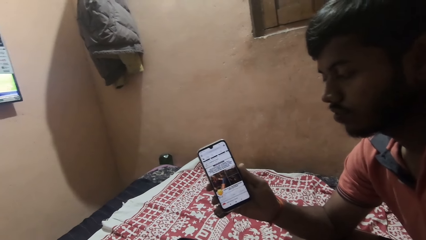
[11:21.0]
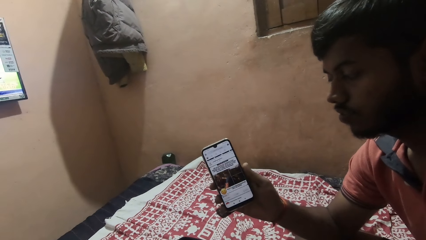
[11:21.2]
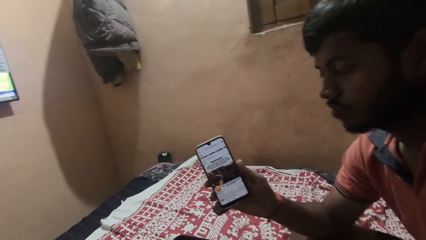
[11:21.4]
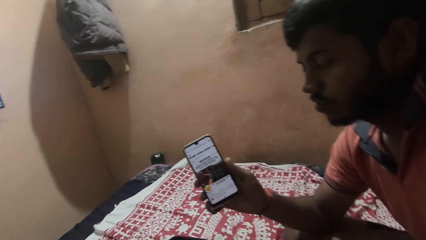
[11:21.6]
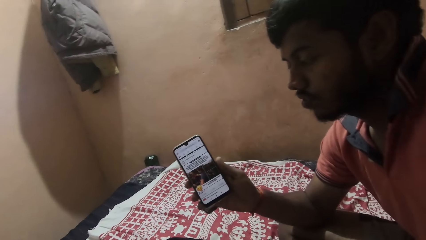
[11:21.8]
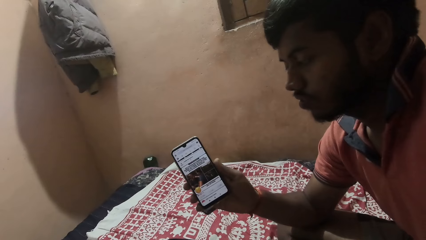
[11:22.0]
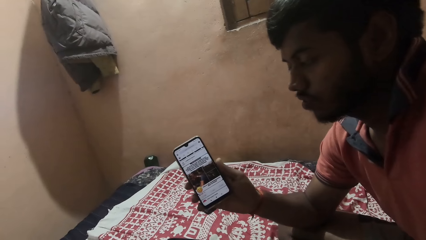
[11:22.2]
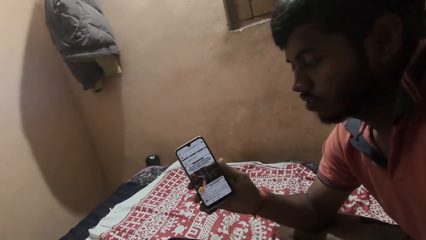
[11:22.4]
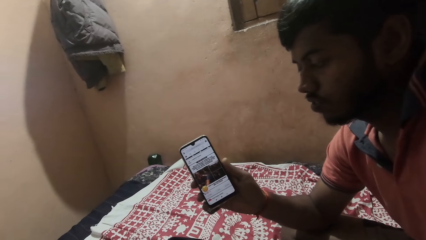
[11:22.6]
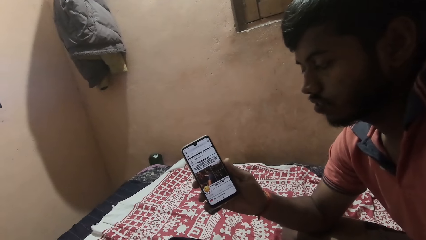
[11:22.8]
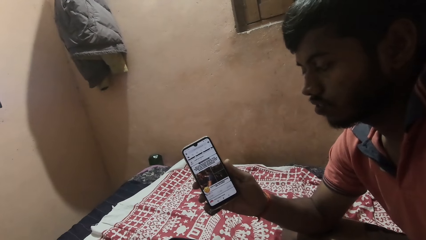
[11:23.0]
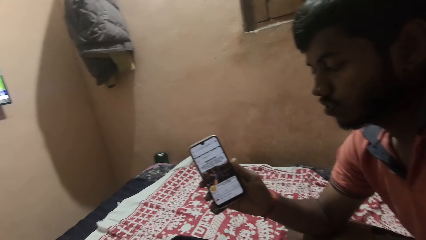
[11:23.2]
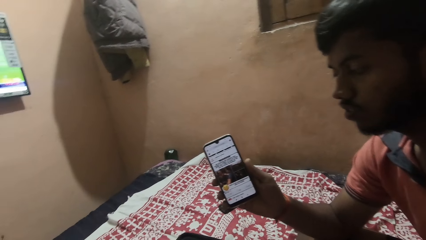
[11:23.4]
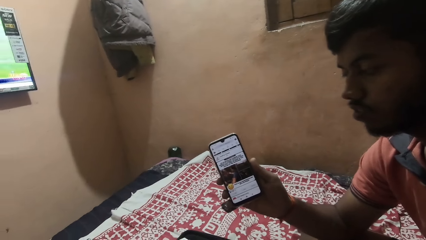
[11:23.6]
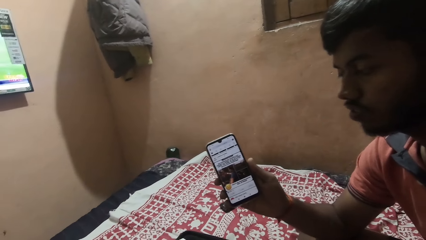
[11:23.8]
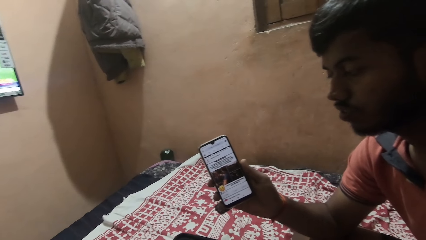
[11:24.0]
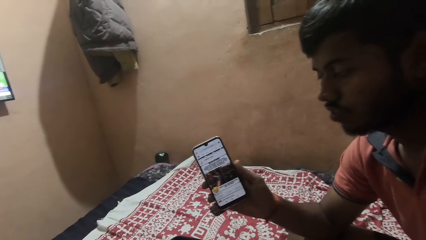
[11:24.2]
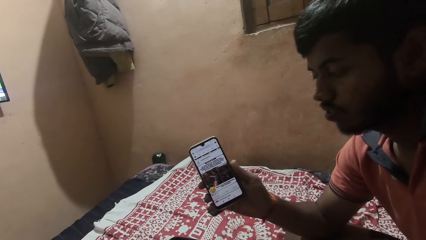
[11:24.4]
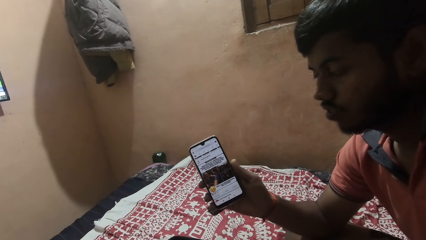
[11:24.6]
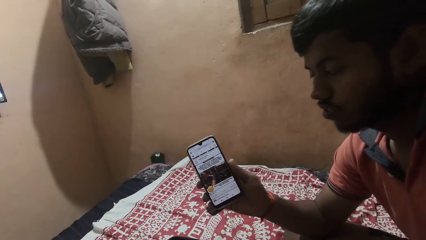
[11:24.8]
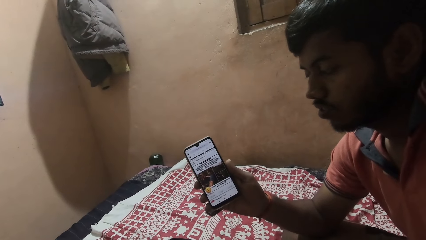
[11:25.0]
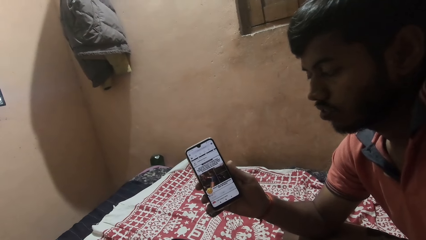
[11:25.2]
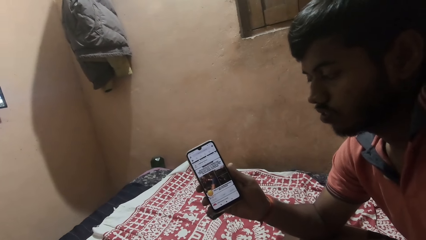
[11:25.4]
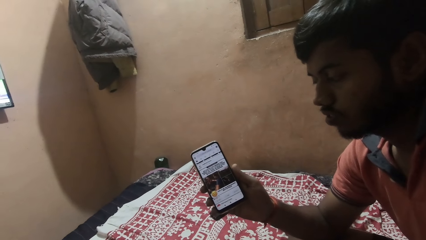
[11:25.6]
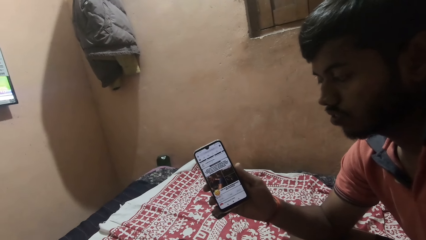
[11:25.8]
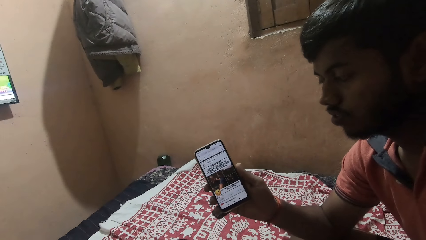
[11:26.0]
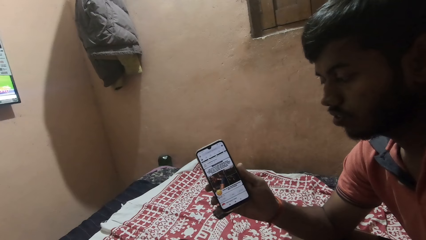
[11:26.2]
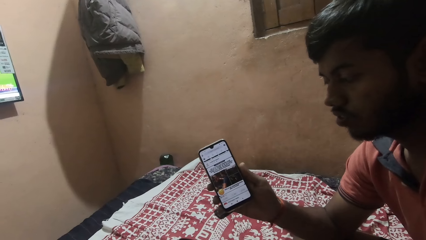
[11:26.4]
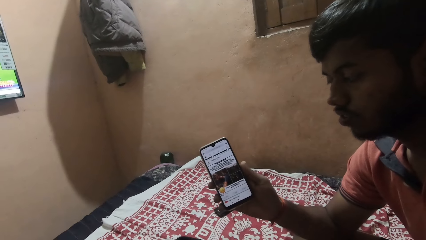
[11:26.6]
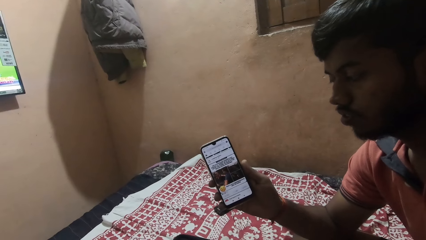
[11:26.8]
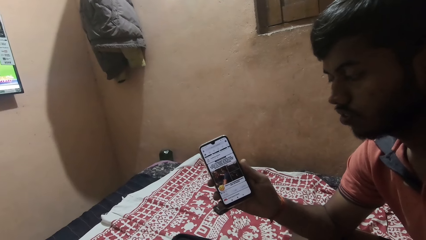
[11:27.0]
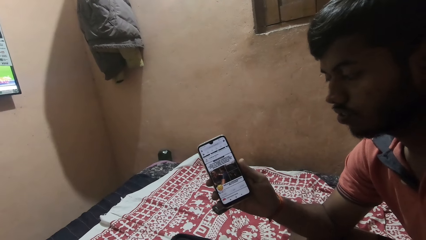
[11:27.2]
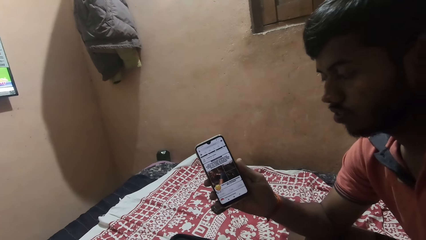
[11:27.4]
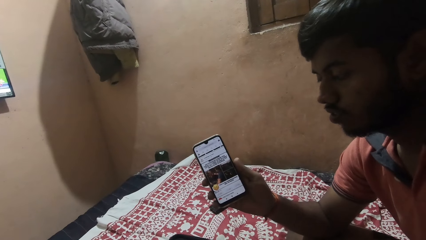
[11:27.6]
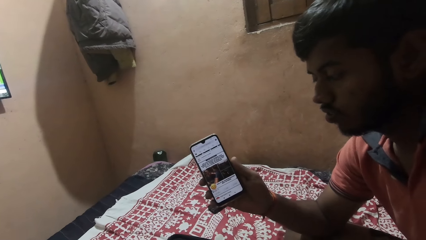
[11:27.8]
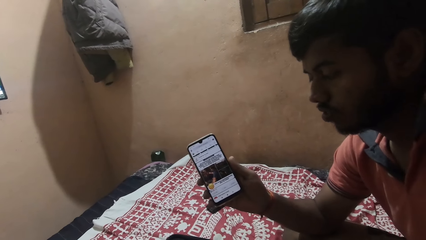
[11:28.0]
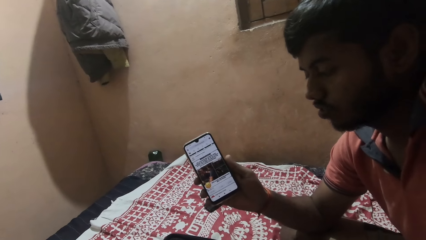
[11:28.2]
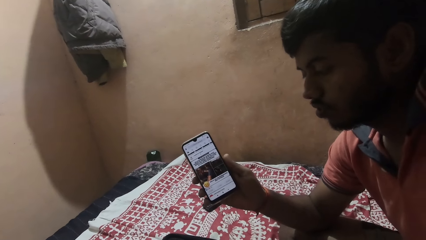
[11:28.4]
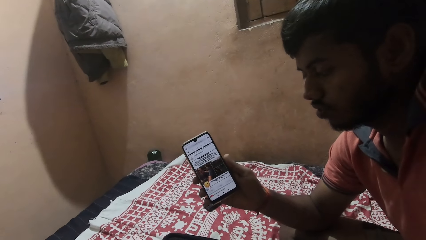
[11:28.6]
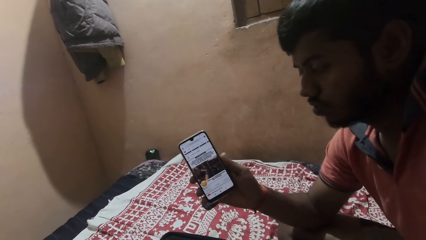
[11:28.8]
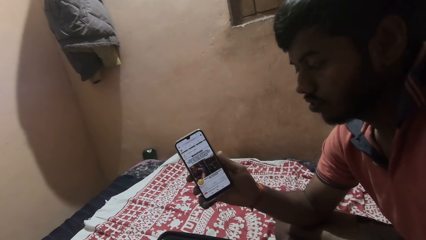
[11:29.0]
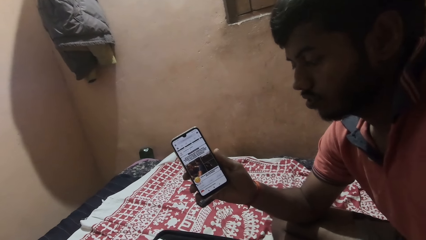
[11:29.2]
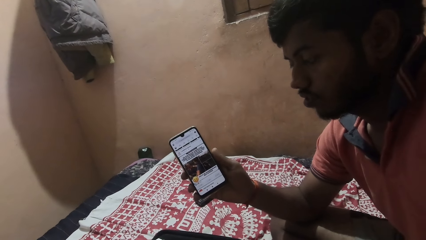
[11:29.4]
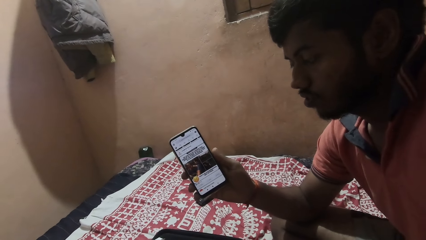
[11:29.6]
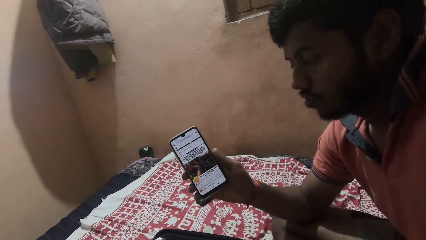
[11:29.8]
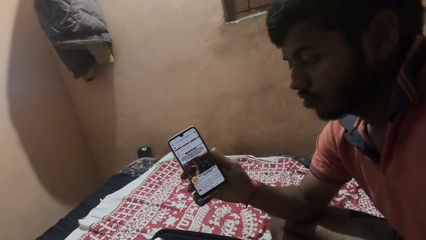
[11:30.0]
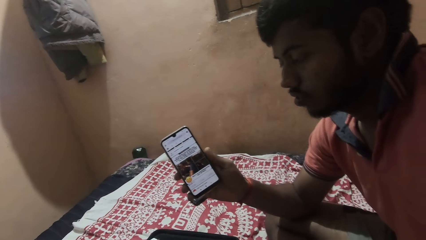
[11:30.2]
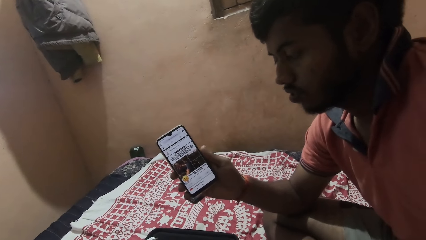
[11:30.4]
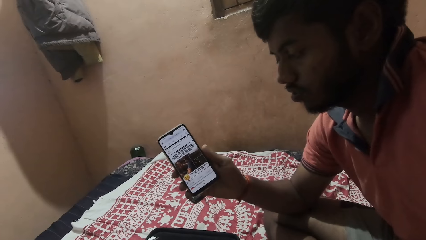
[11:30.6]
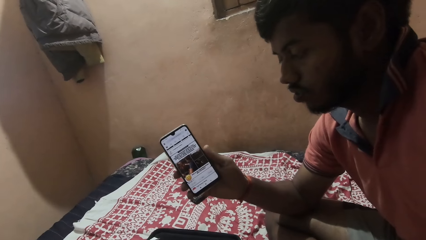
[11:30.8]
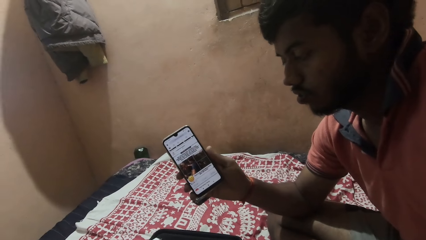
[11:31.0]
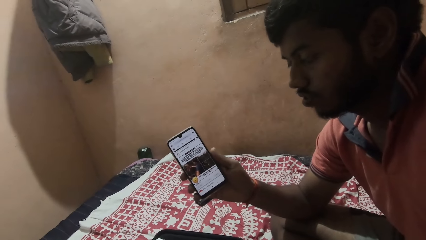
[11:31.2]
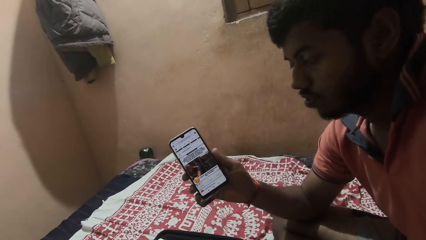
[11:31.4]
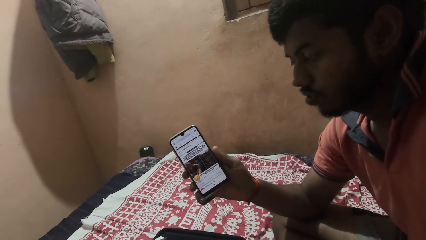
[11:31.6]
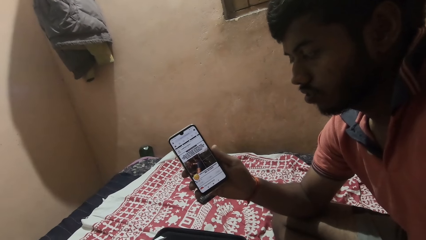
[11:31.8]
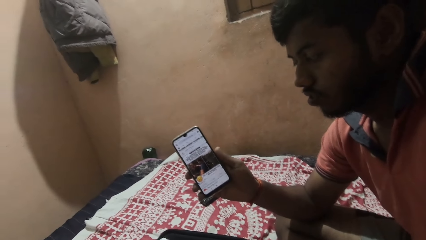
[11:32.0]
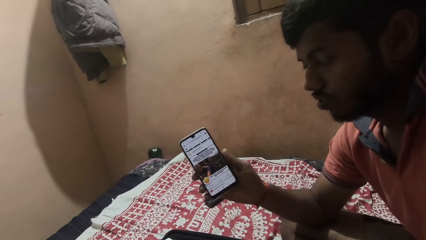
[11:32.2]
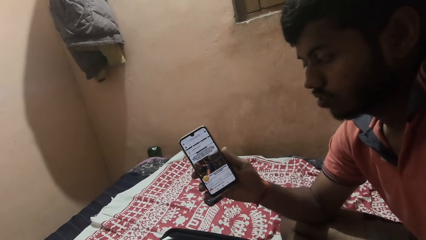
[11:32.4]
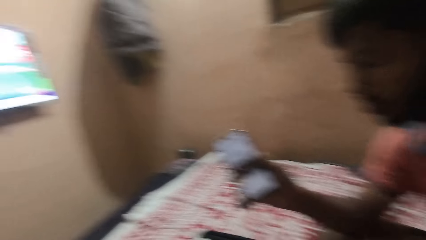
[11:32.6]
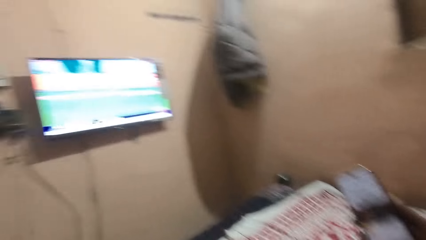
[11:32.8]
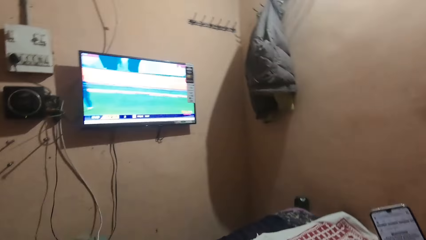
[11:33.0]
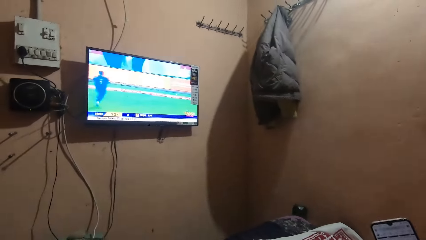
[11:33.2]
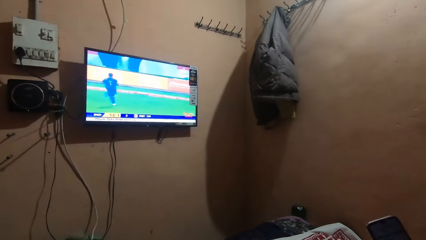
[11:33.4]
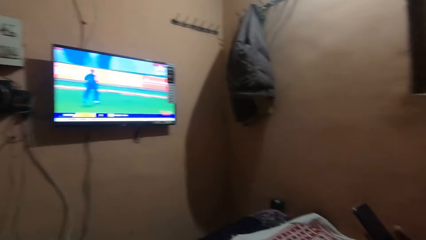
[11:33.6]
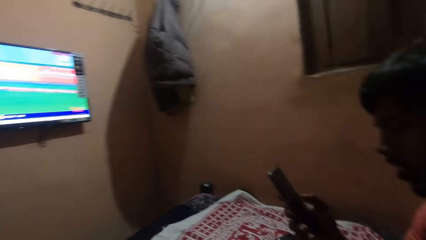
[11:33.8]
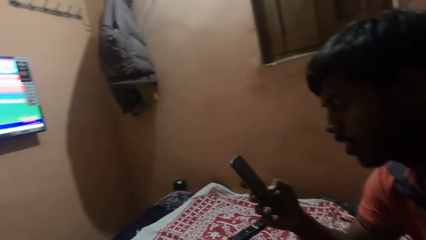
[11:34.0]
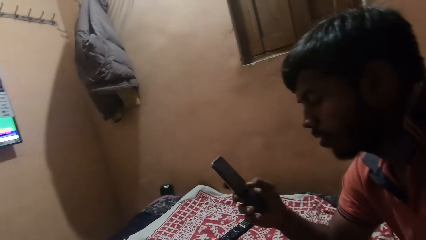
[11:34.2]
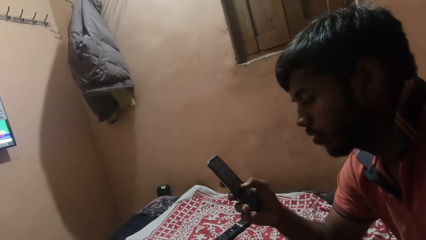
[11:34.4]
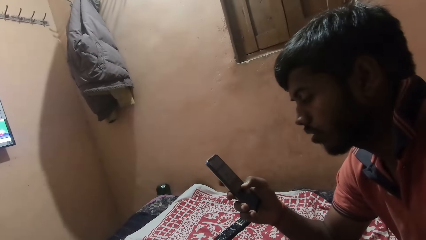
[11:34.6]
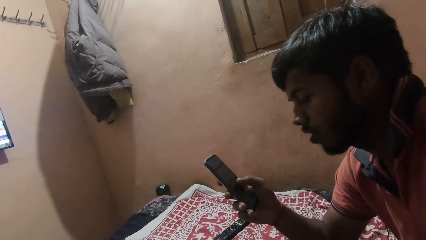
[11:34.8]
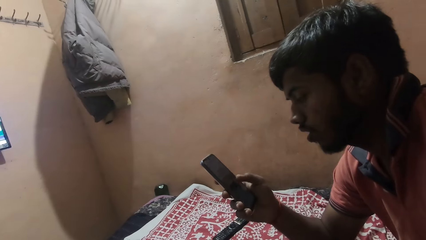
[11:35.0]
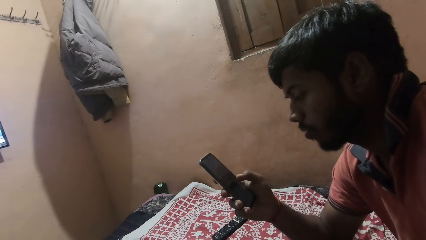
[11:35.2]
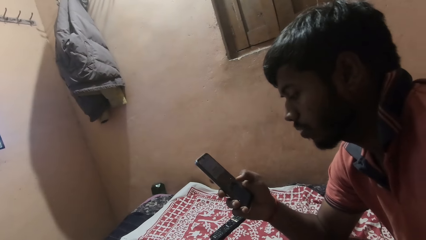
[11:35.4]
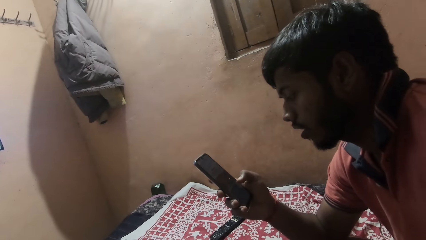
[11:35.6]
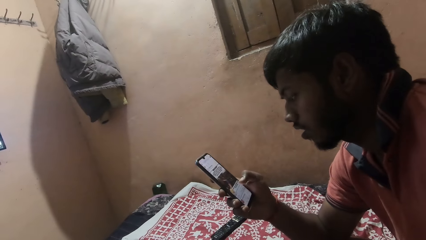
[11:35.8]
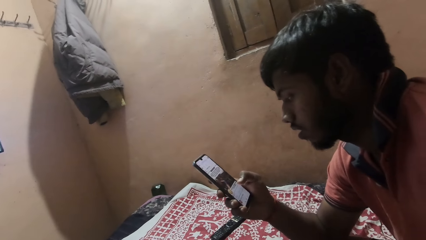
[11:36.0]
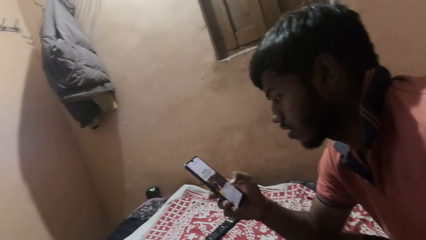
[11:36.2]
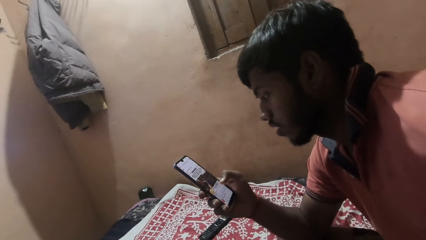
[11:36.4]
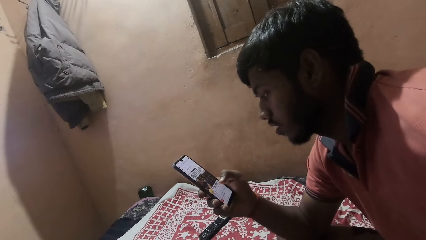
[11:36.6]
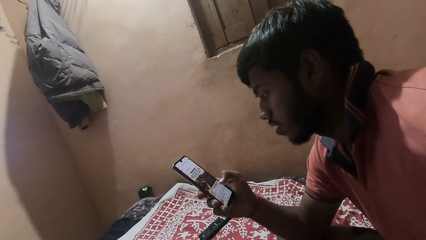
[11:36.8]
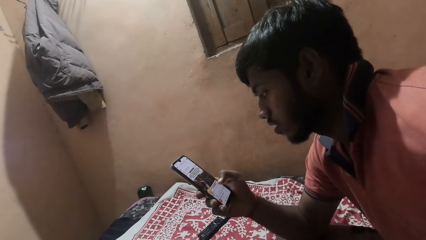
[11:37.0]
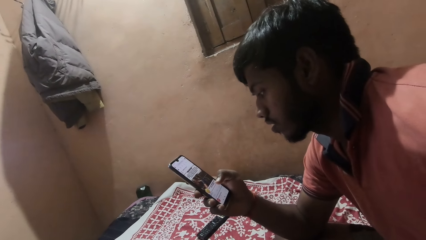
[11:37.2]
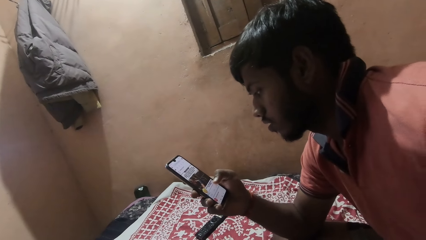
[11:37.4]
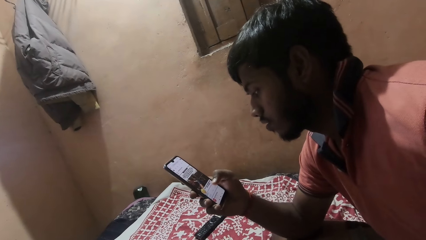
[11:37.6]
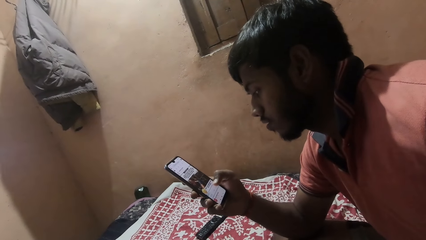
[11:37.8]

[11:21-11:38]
A man stares at a phone. The camera wearer watches television. They look around the house. The man operates his phone. The man scrolls the phone.
